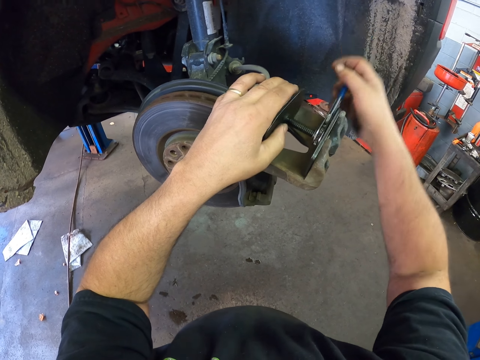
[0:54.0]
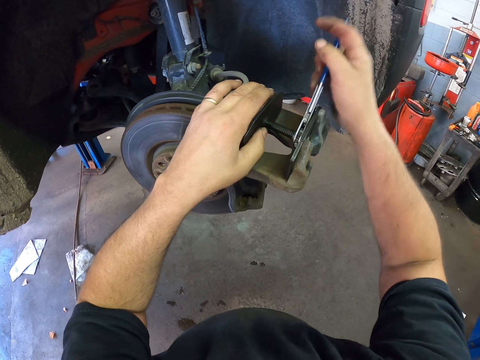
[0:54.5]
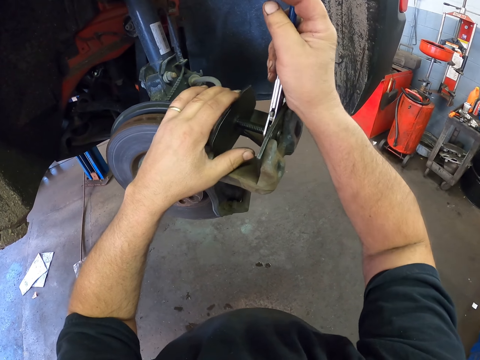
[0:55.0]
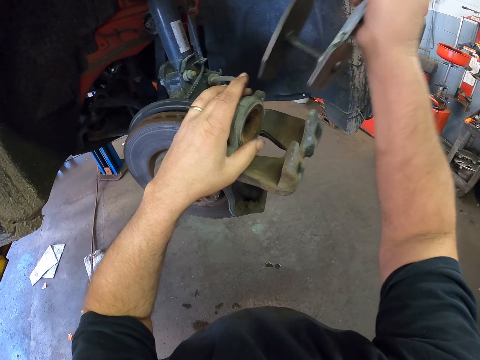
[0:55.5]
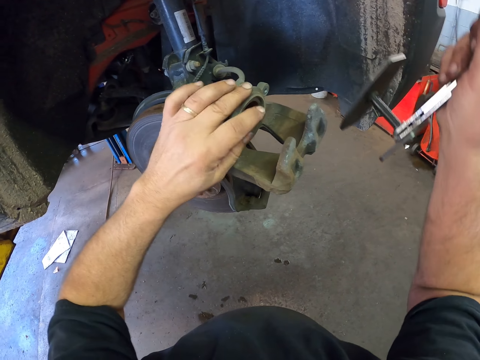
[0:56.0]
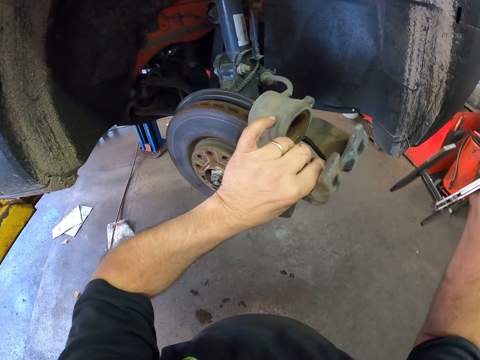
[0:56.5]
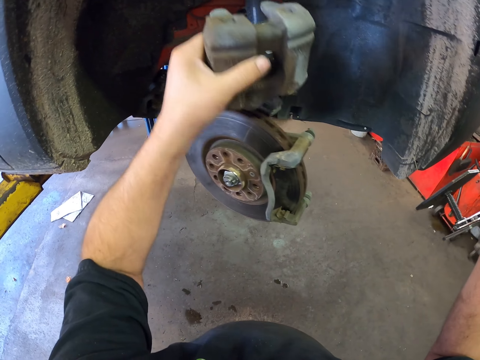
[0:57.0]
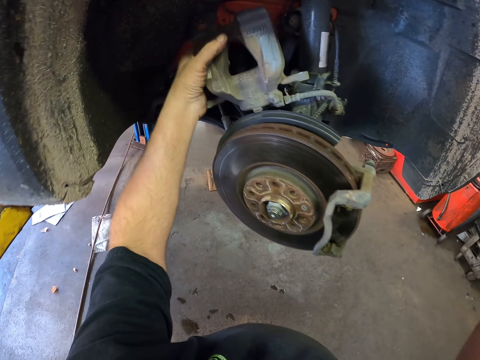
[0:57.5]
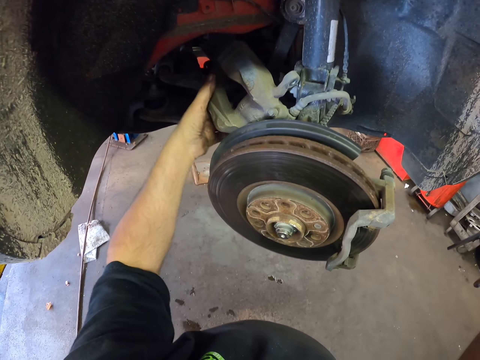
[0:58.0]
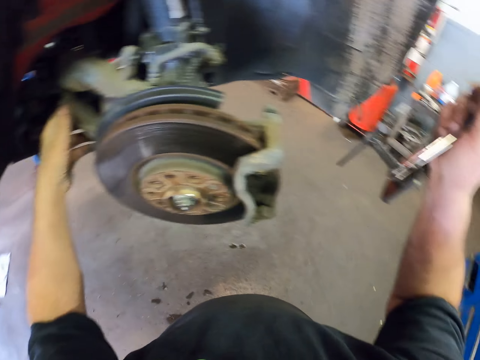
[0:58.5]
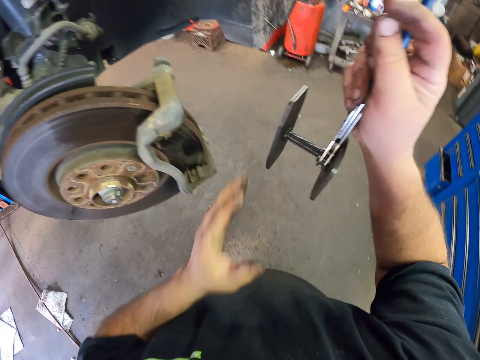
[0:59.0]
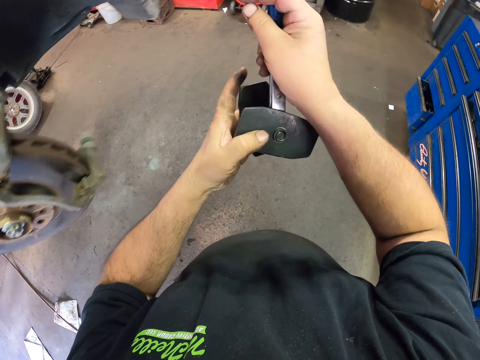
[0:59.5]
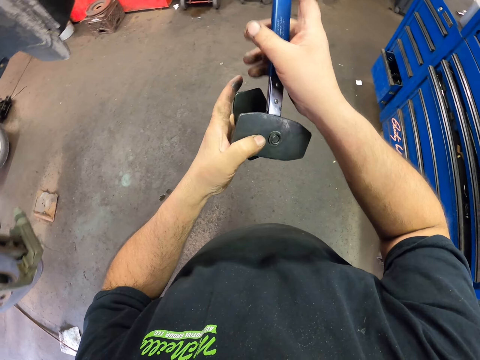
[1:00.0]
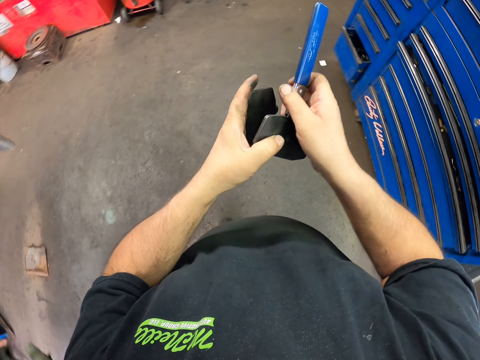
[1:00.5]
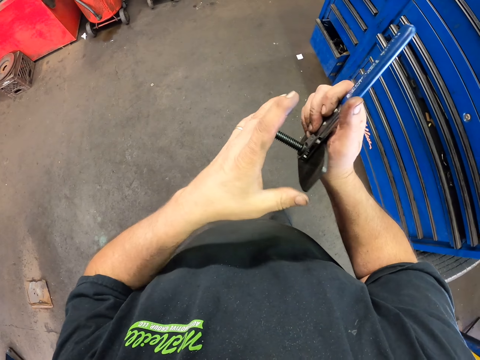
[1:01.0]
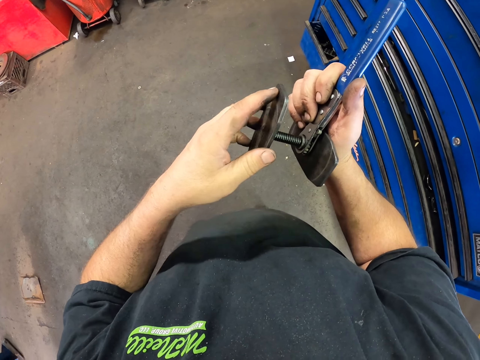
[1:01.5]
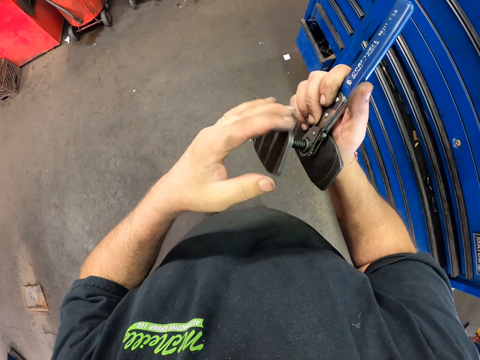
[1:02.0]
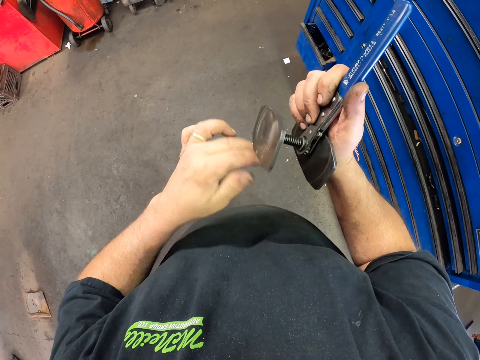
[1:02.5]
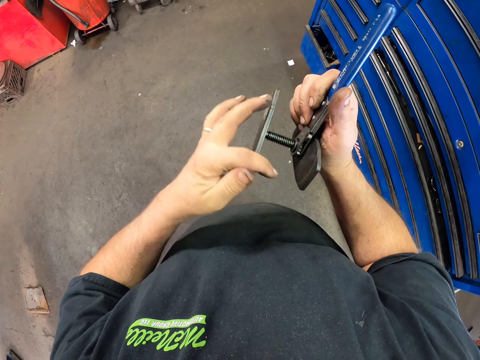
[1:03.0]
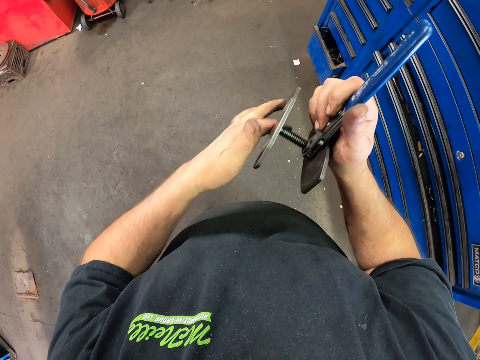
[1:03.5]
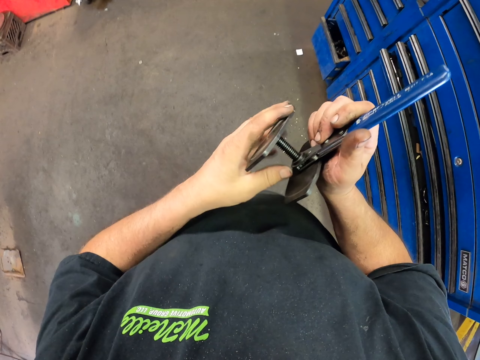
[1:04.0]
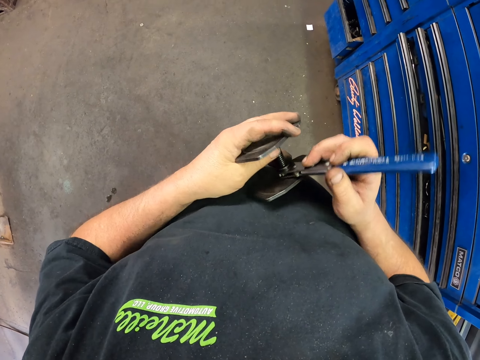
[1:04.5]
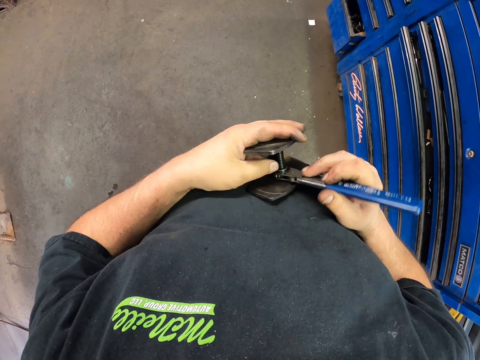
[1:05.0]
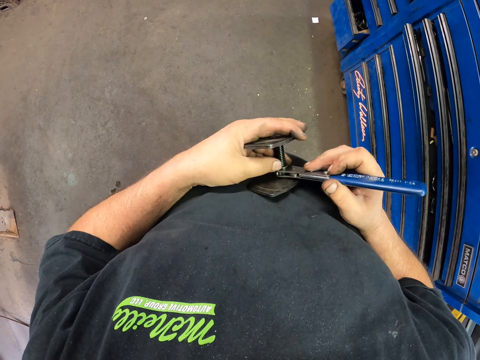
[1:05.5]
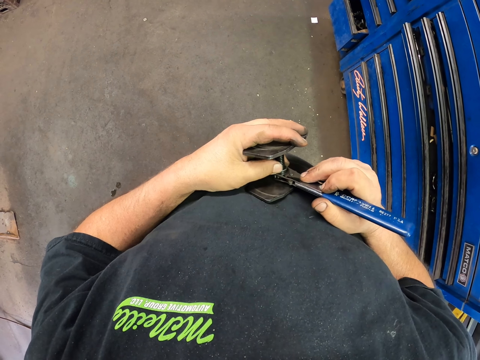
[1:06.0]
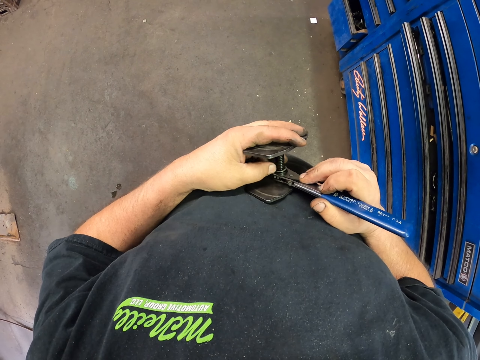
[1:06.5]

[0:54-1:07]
The camera wearer picks up the caliper press tool. They dismantle the wheel. They move the caliper housing. They hold brake pads. They adjust the caliper press tool.

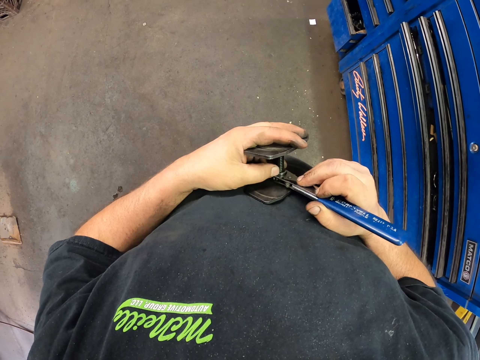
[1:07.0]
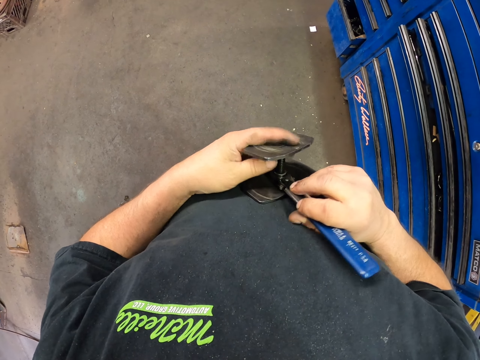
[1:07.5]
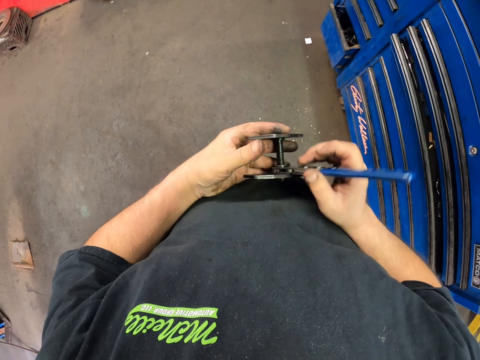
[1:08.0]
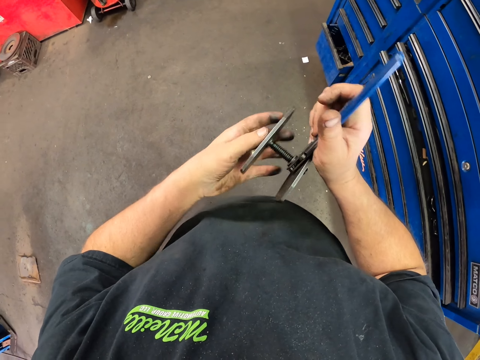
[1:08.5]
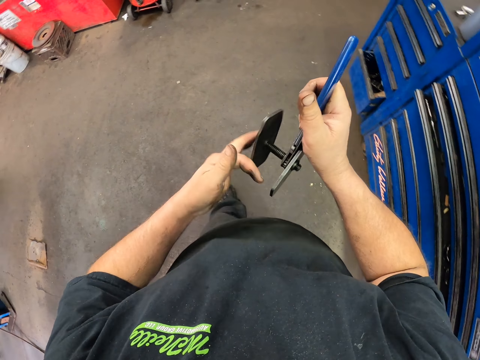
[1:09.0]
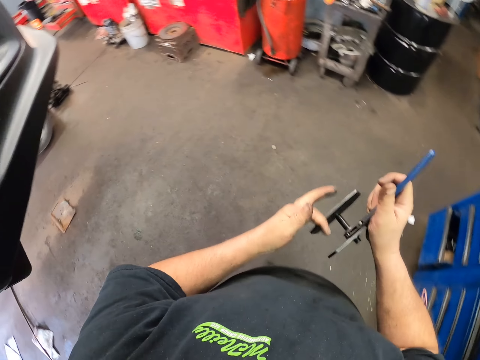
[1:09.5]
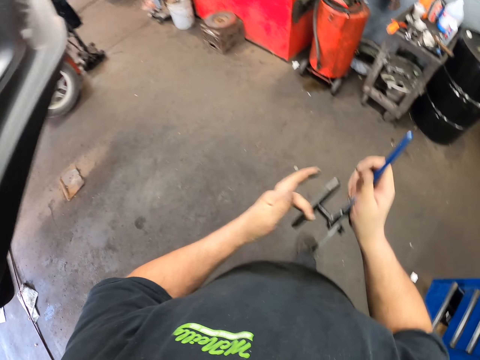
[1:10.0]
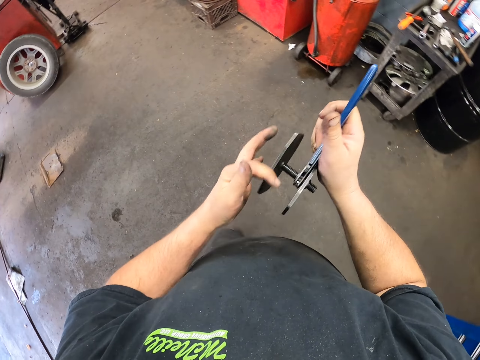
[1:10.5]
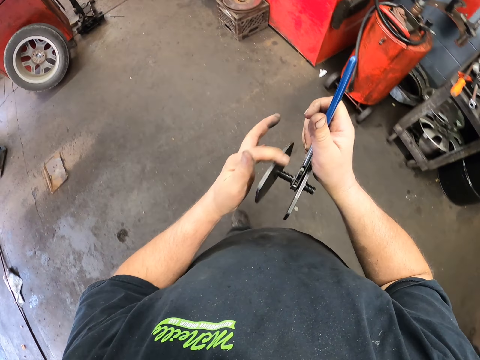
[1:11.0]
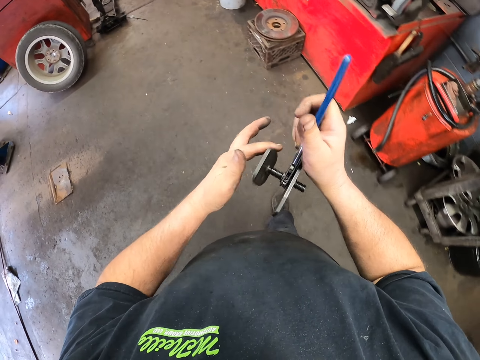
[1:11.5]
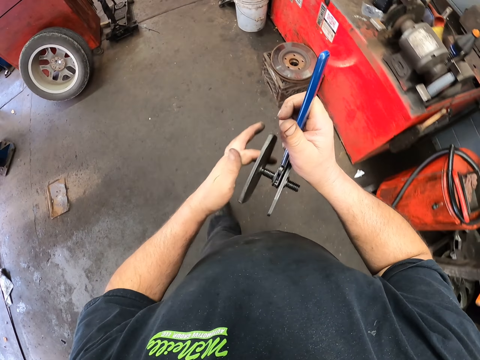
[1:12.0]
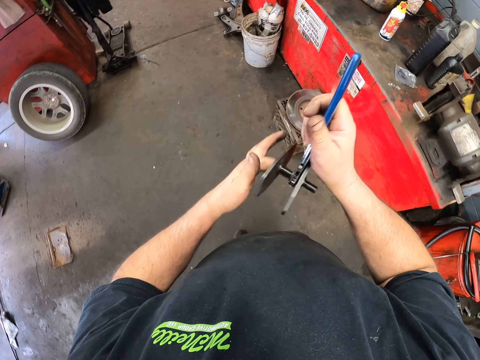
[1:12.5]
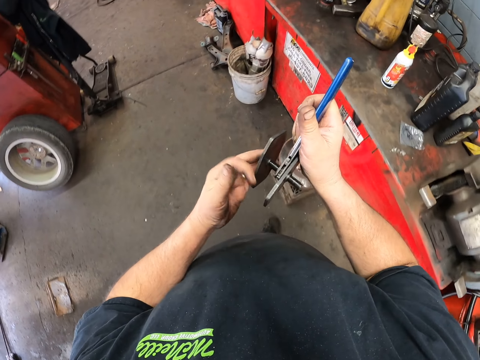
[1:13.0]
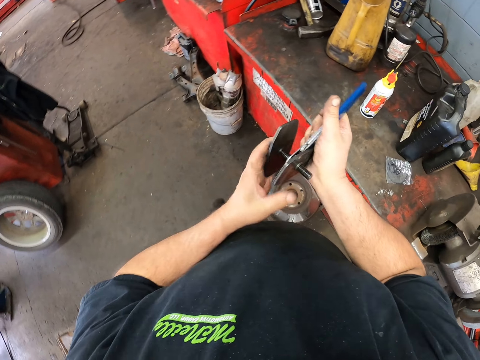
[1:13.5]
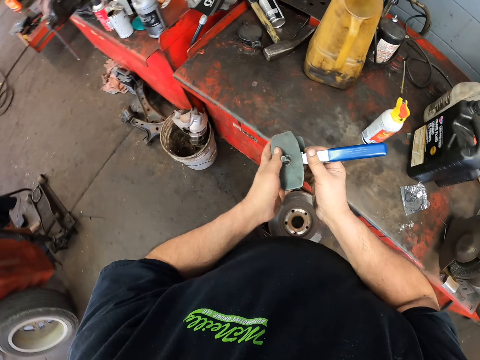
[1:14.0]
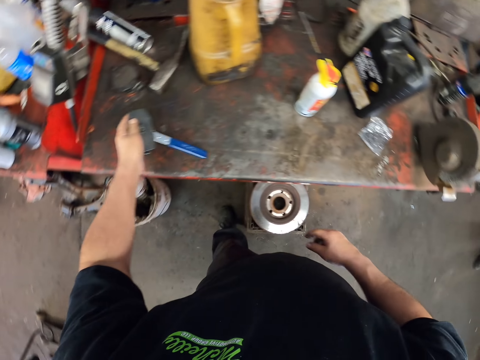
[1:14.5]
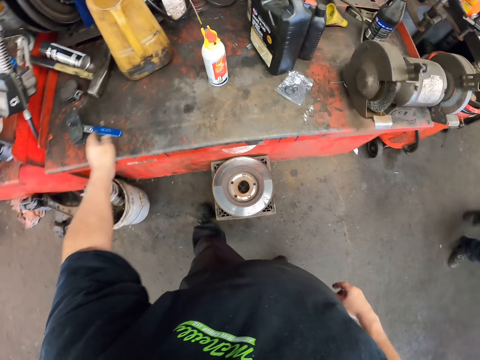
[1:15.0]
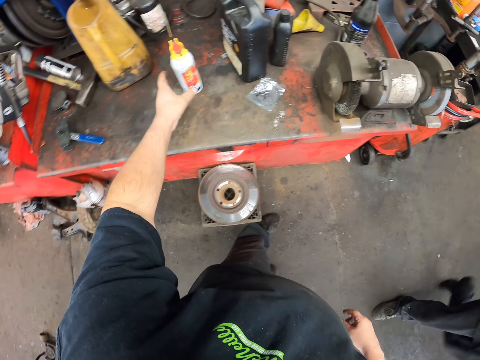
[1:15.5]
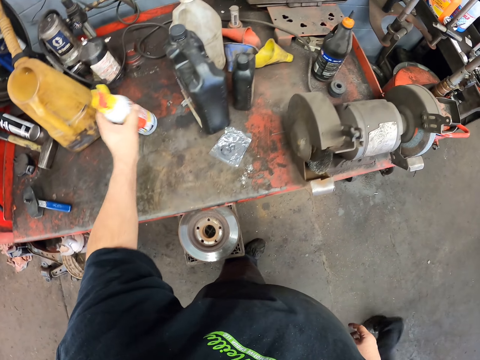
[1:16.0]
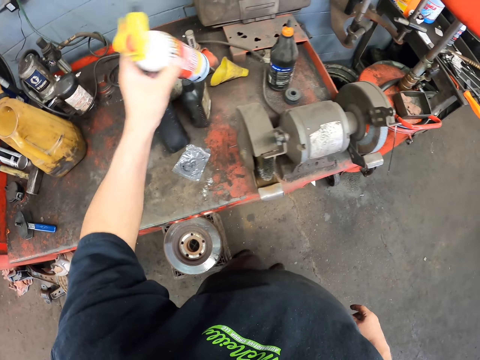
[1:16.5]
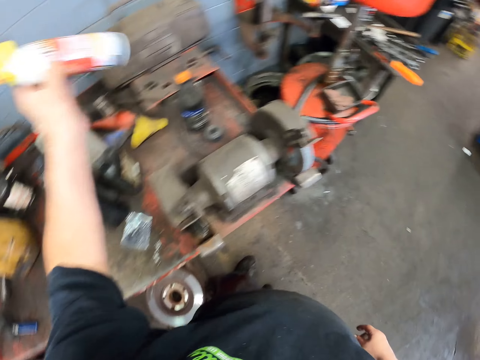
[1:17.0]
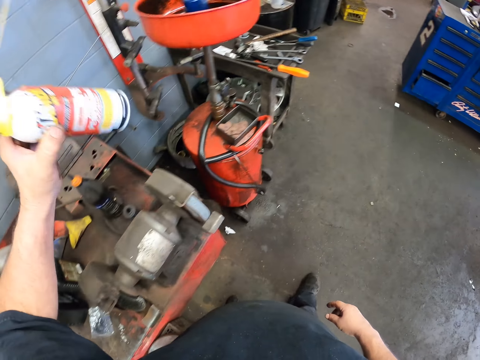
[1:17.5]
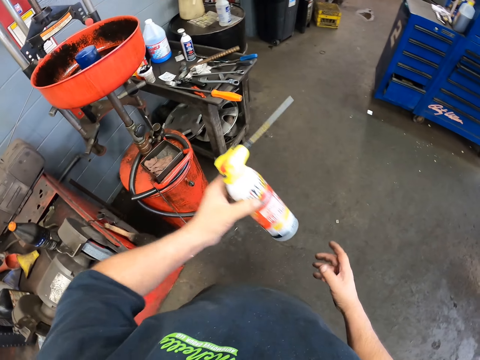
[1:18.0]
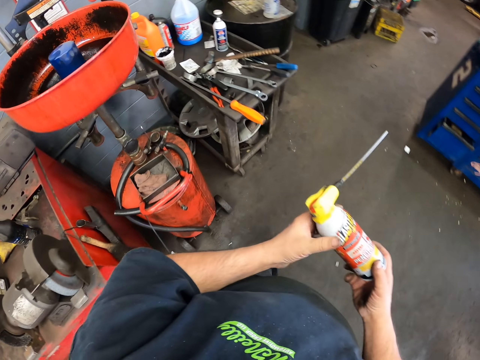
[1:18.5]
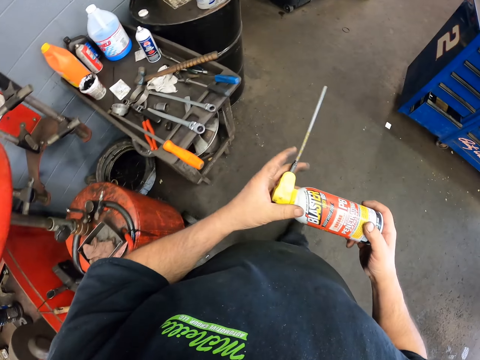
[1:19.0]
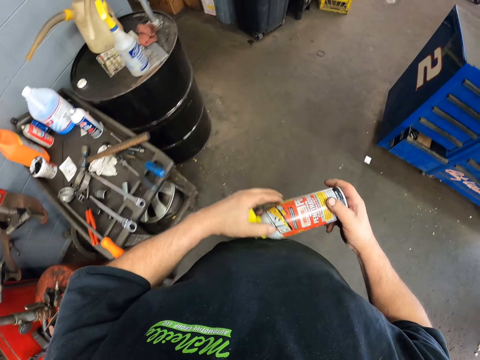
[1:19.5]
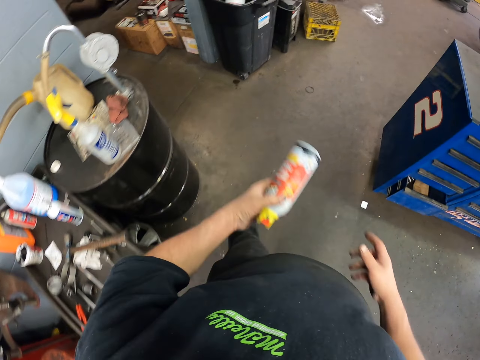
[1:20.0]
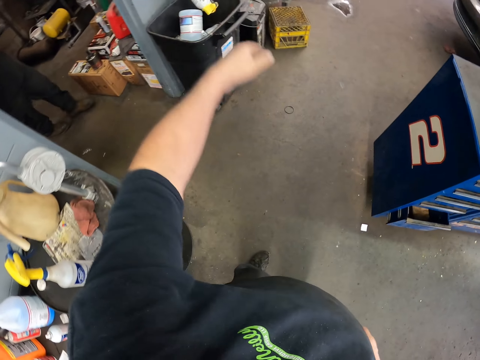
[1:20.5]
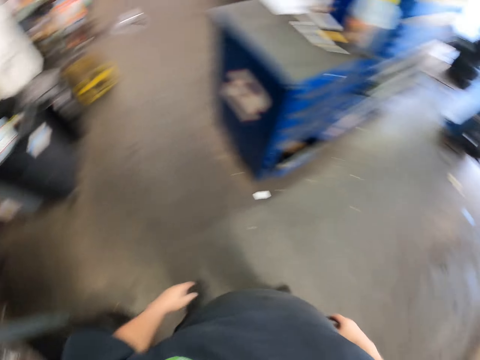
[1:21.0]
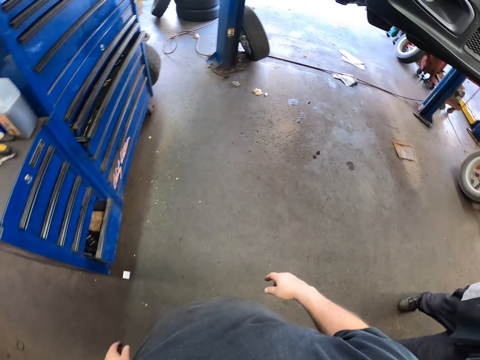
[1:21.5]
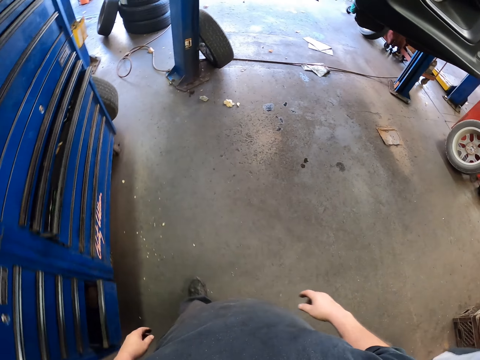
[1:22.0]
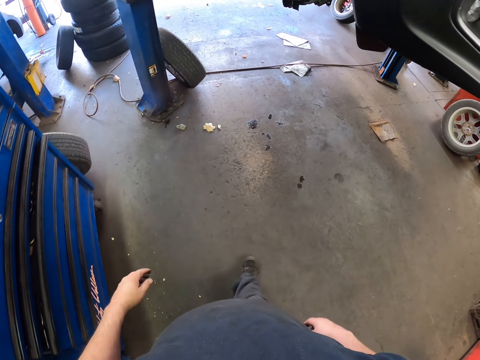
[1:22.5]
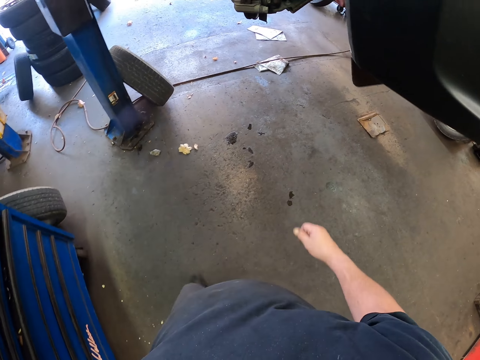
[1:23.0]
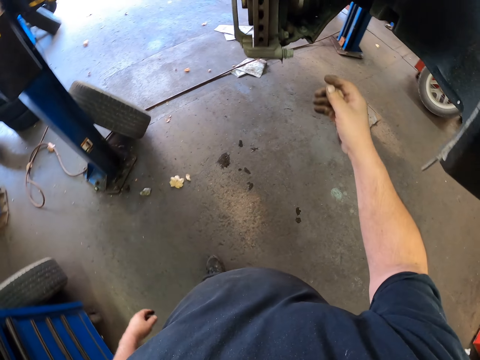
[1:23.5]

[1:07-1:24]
The camera wearer walks in the workshop. They put the caliper press tool on a metal structure. They put the brake pads on a surface. They pick up a can of lubricant or bottle and shake the can of lubricant. They walk in the workshop. They bend the lubricant can straw. They hold the bottle in hand. They throw the lubricant can in the dustbin. They walk around.
